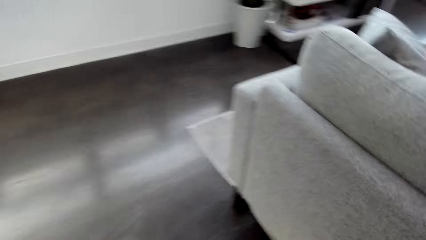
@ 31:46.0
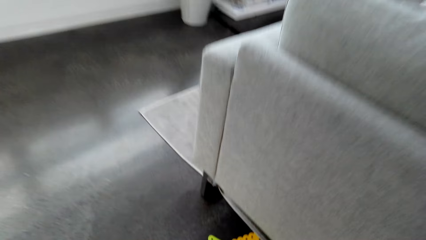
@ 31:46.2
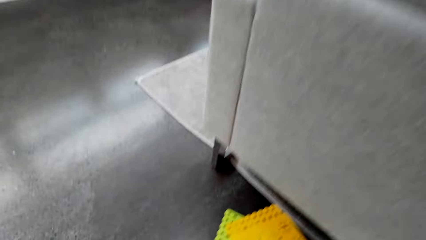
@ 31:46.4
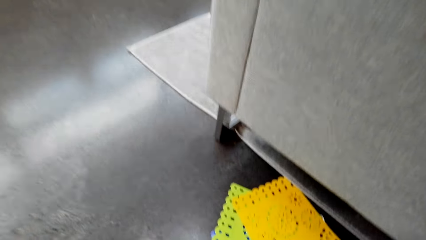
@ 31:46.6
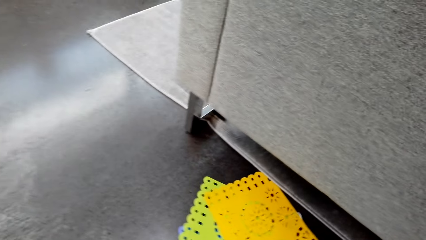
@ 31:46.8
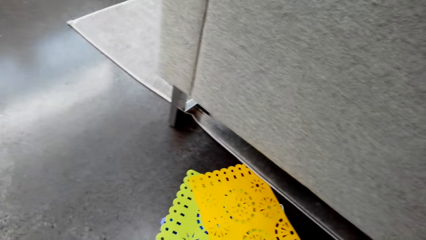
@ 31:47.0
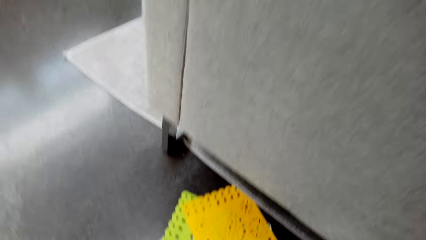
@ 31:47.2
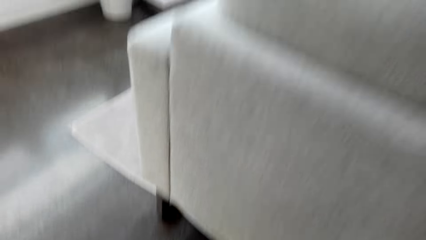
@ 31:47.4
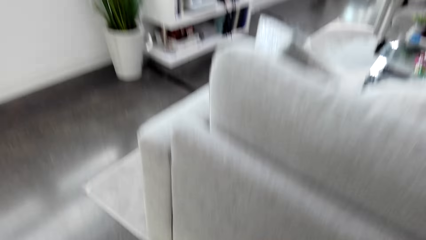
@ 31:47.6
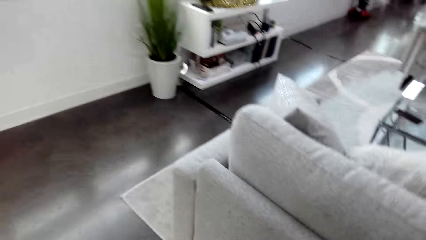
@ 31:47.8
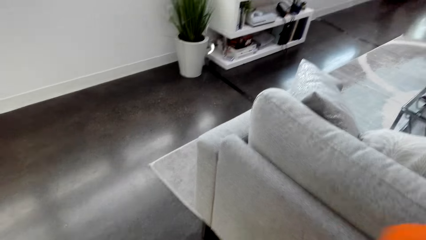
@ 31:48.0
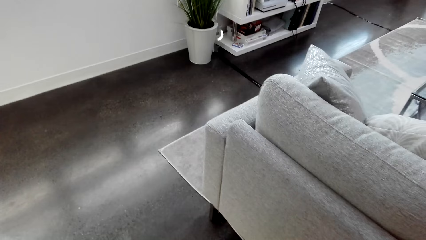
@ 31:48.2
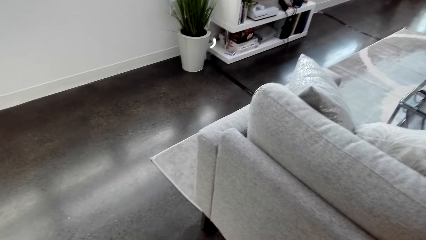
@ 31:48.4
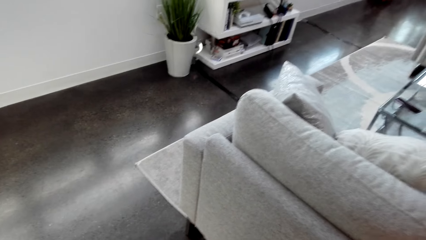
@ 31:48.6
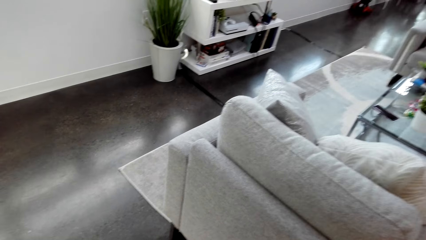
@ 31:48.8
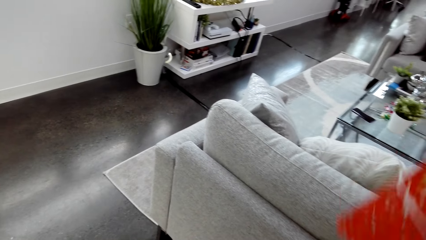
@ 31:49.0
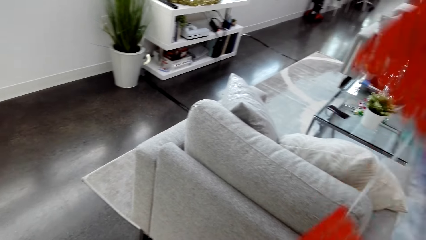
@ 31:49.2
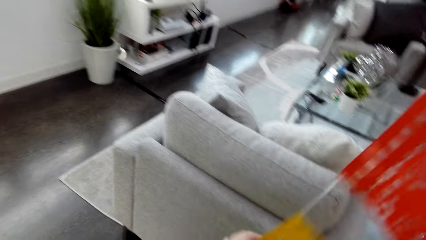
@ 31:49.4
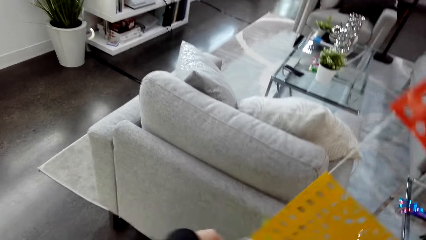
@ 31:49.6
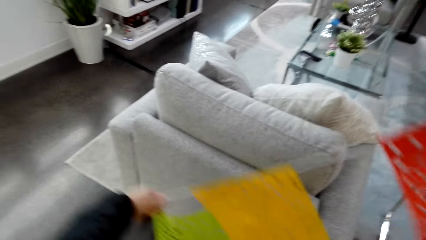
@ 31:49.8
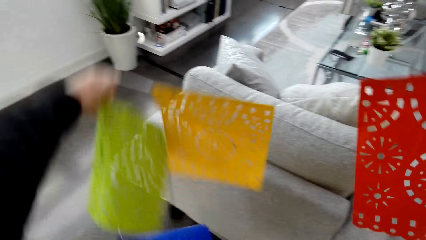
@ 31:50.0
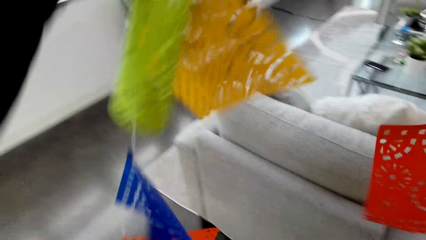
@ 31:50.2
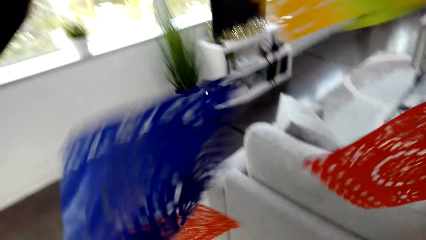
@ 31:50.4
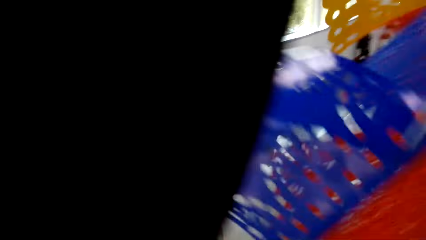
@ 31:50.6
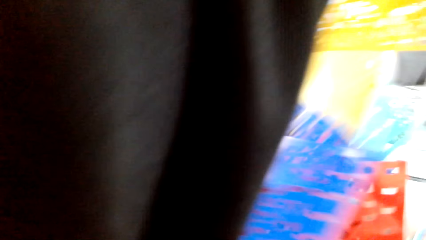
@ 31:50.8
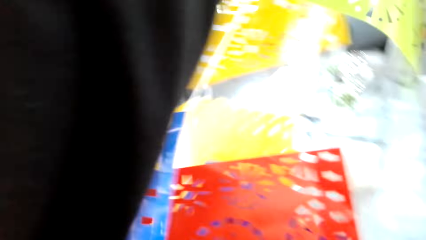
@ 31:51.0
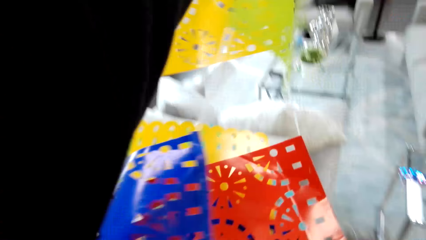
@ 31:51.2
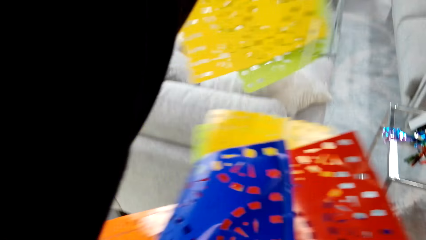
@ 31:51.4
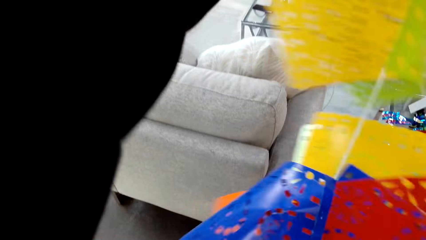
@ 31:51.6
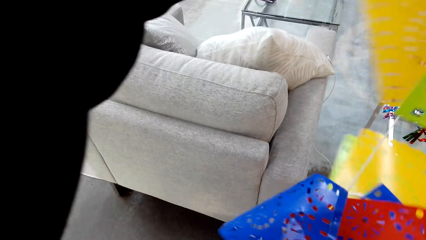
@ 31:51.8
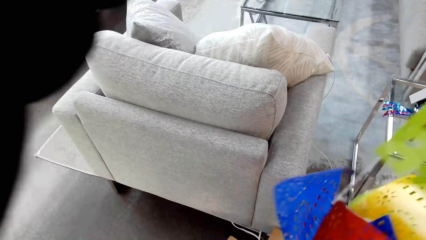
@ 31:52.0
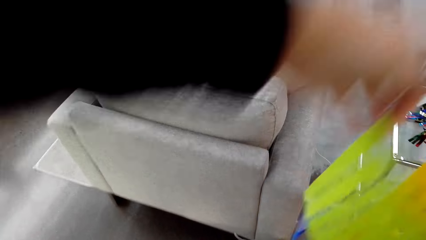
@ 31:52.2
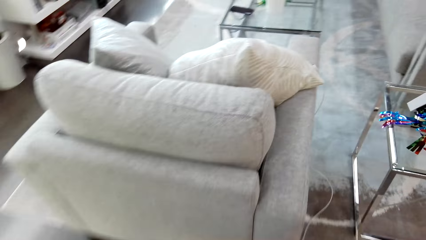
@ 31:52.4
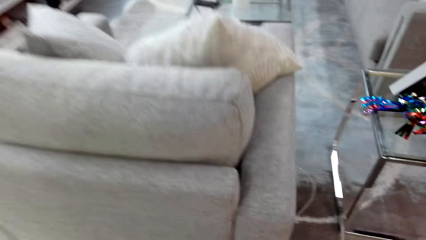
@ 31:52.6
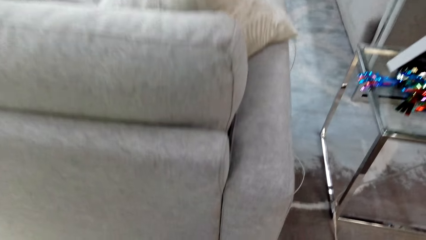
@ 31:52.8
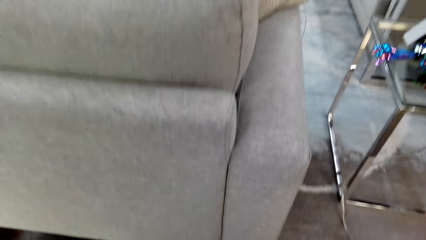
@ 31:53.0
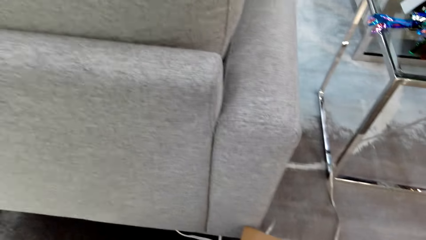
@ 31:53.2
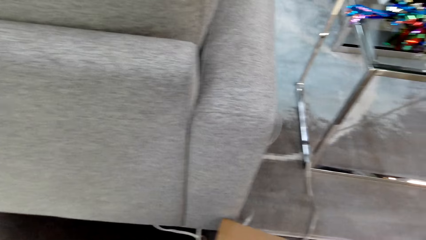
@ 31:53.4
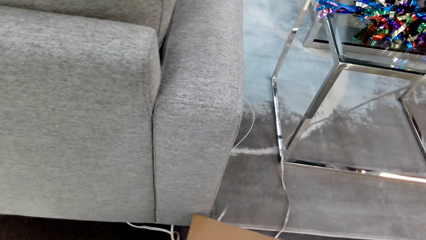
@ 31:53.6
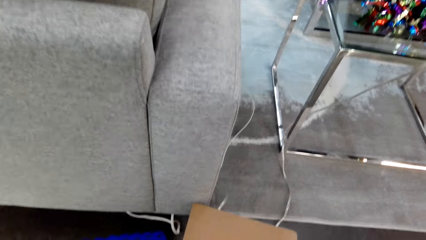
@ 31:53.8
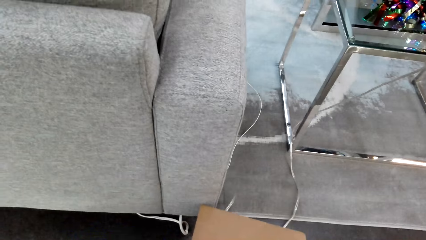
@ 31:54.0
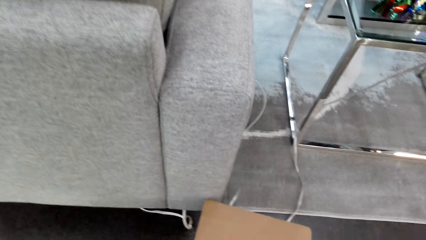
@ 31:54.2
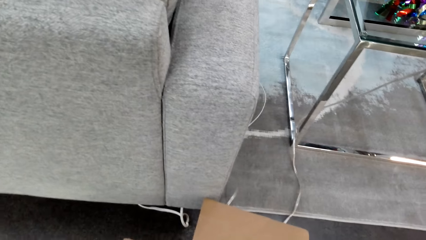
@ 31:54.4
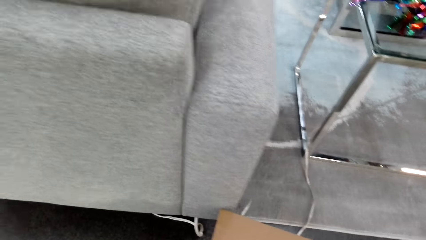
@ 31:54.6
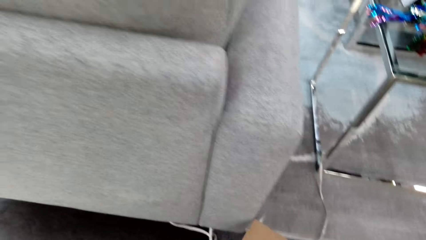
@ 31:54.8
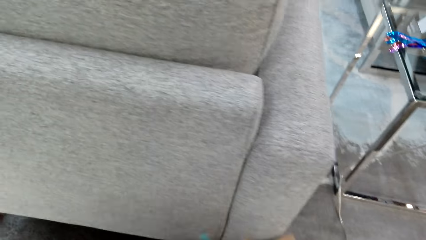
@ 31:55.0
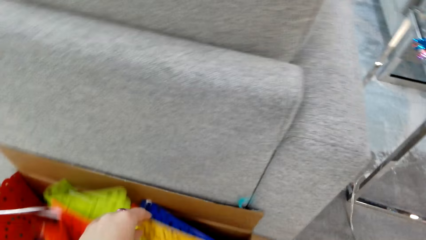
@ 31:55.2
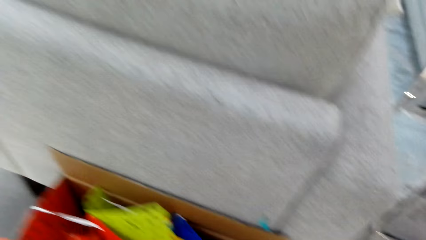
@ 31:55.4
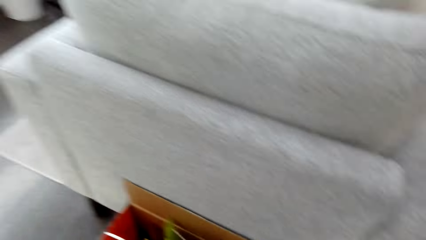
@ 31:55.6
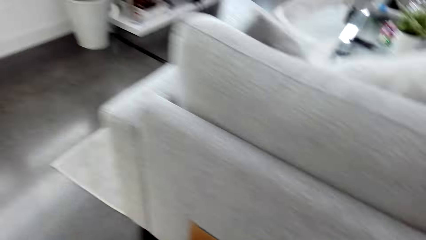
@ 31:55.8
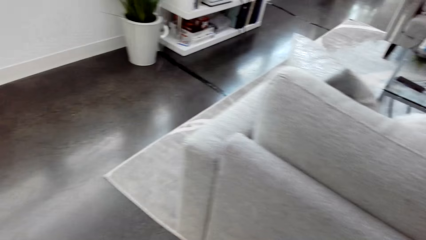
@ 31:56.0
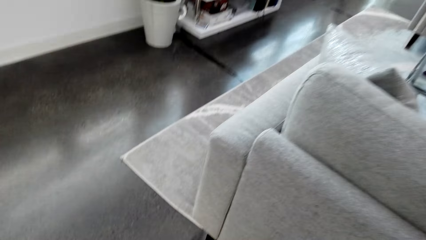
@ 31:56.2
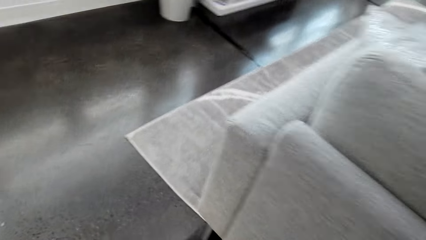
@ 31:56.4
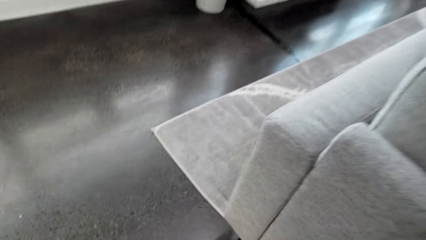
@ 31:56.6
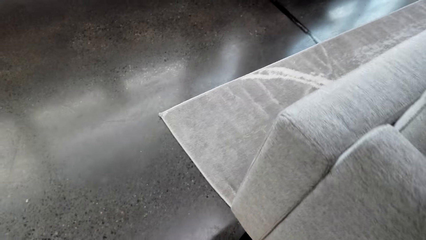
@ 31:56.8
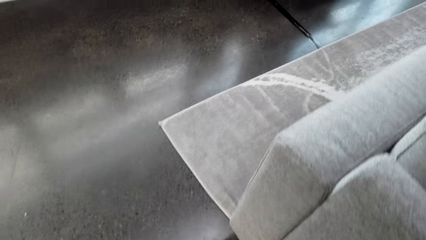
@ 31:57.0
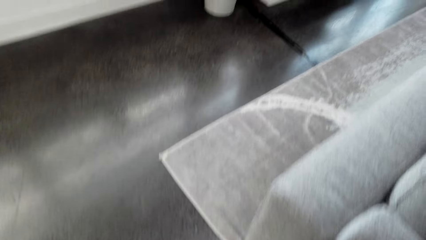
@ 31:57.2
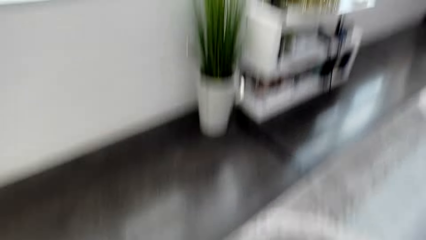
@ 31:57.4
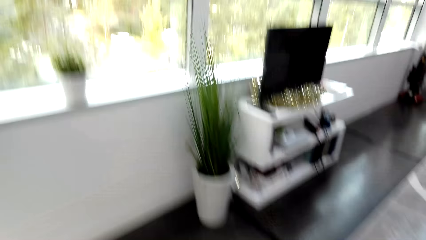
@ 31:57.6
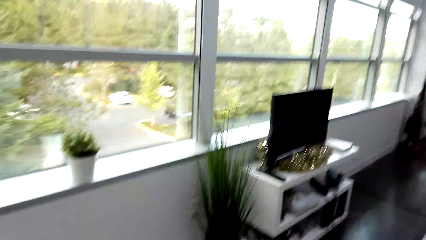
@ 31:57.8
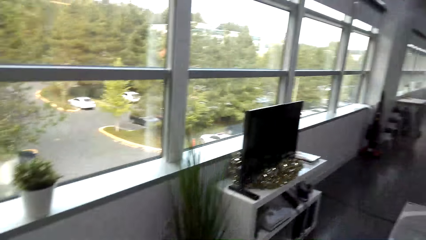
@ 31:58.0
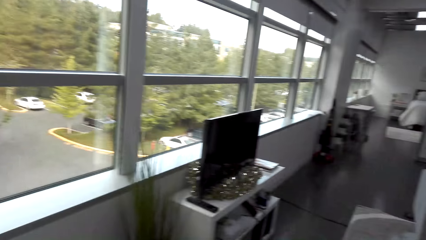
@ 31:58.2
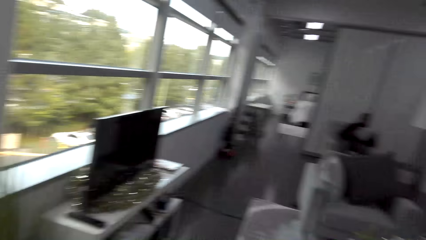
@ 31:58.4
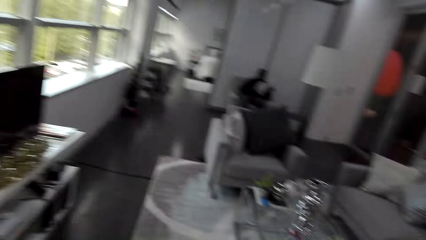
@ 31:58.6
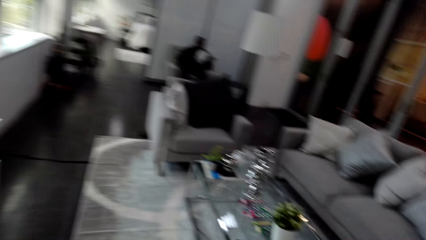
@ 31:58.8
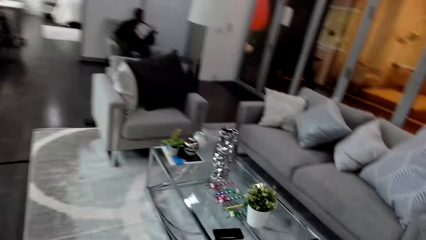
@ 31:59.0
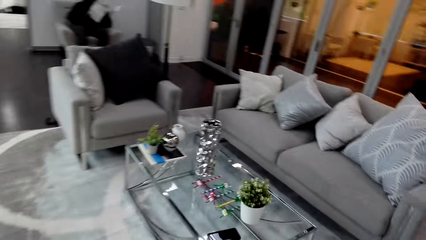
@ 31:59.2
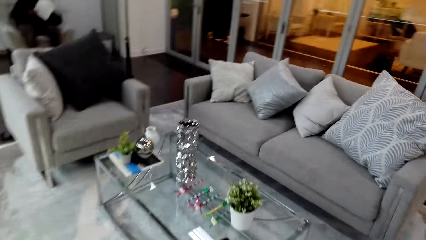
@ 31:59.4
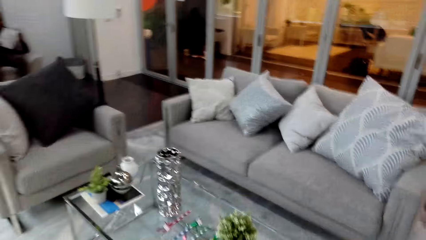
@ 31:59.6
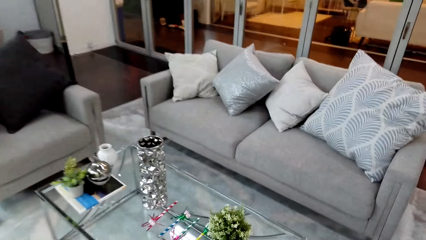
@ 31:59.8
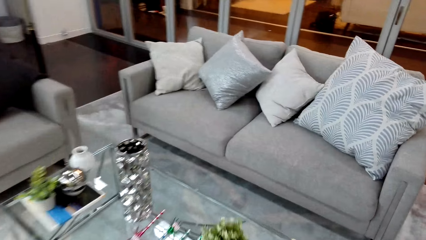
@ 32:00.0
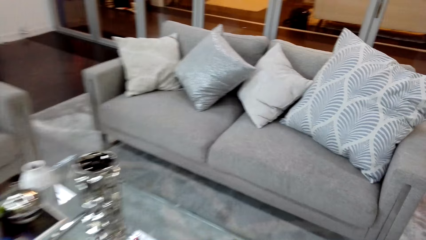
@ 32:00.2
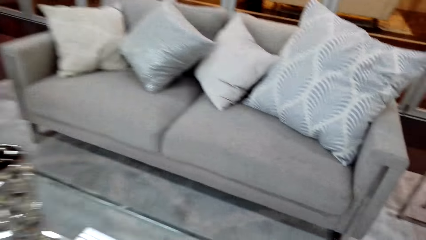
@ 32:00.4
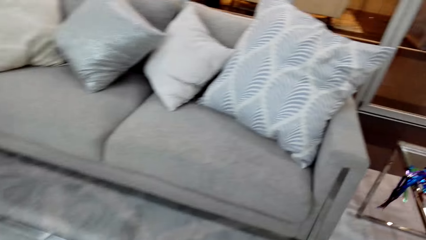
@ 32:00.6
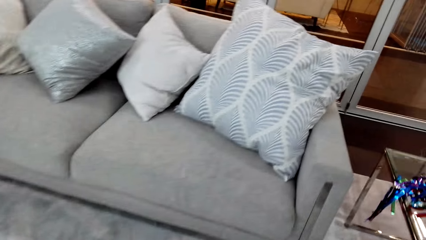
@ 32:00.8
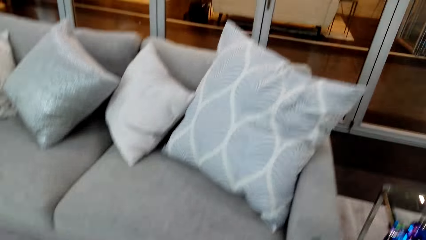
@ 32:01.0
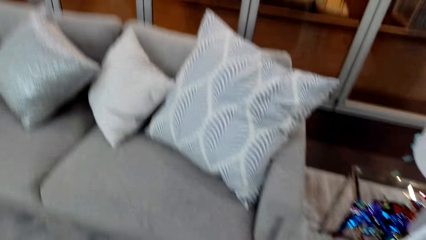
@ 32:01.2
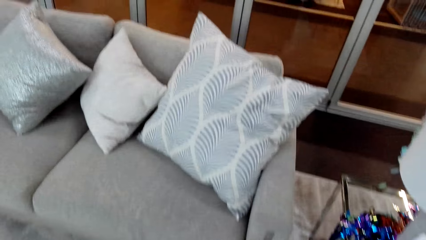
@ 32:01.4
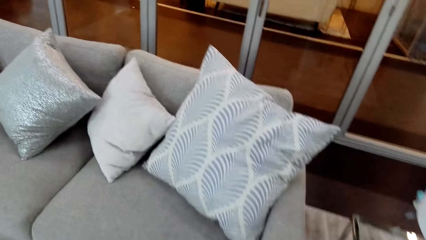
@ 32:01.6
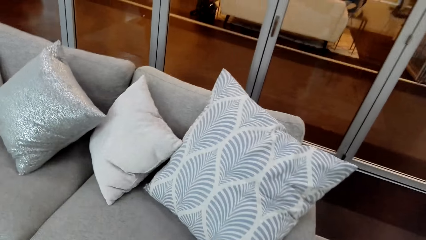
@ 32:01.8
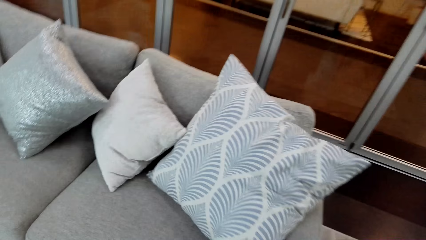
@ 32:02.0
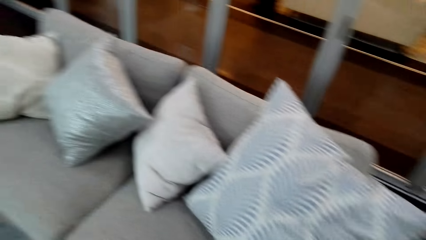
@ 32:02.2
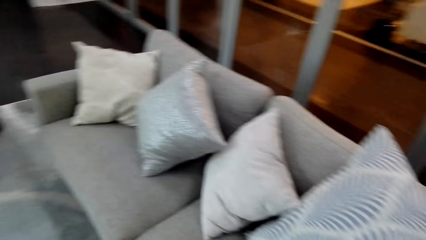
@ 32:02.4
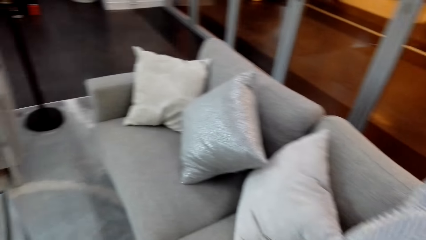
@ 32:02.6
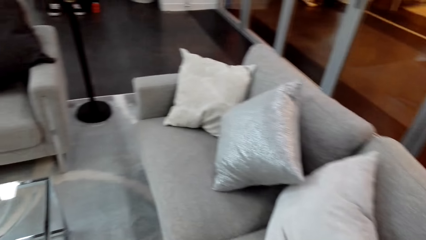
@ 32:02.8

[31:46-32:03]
The camera wearer takes a paper decoration from the carton. A man converses with the camera wearer. The camera wearer holds party banners. They drop the party banners. The man converses with the camera wearer. The camera wearer moves the carton box. They walk towards the sofa. The man converses with the camera wearer.
